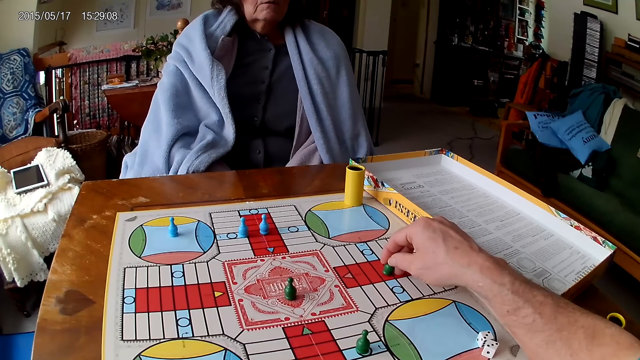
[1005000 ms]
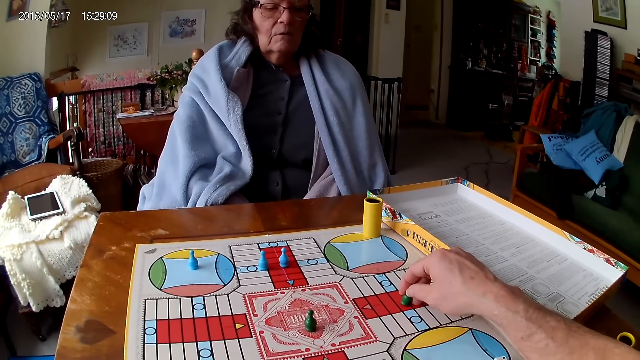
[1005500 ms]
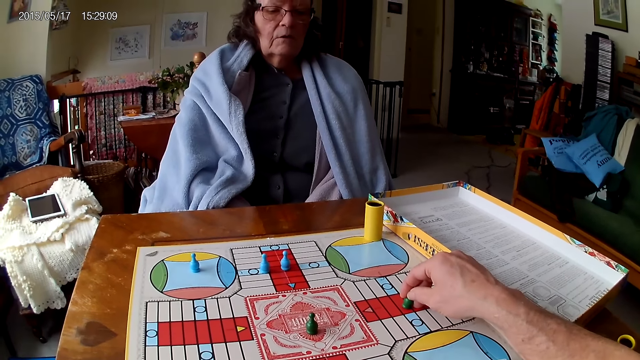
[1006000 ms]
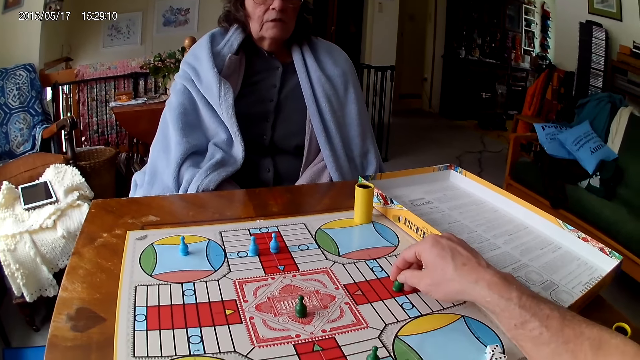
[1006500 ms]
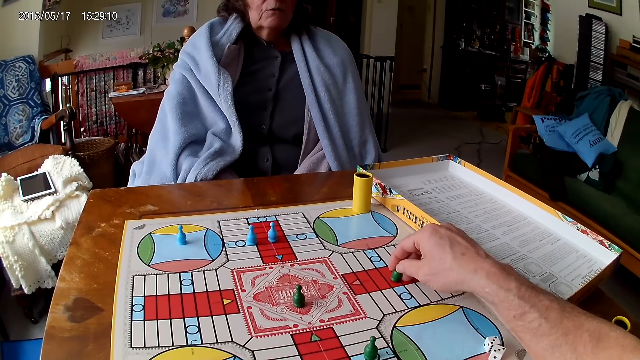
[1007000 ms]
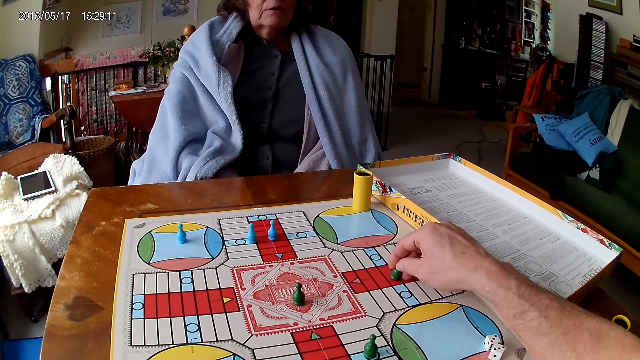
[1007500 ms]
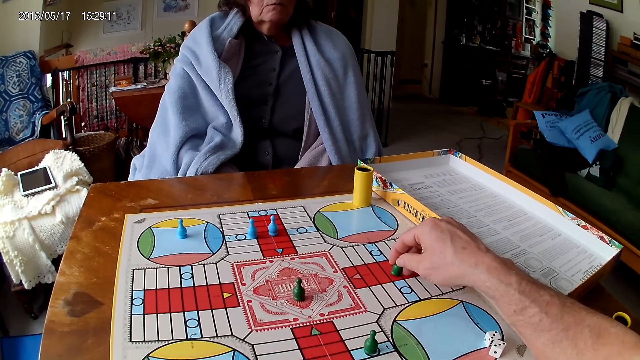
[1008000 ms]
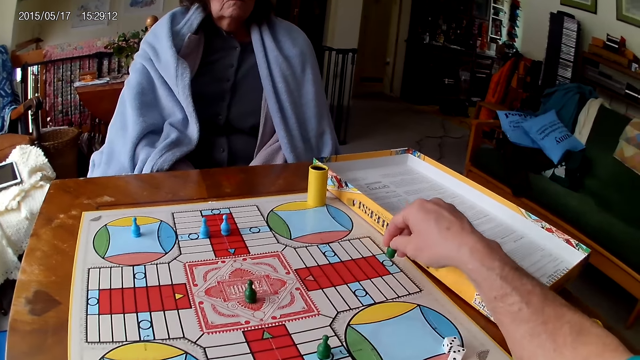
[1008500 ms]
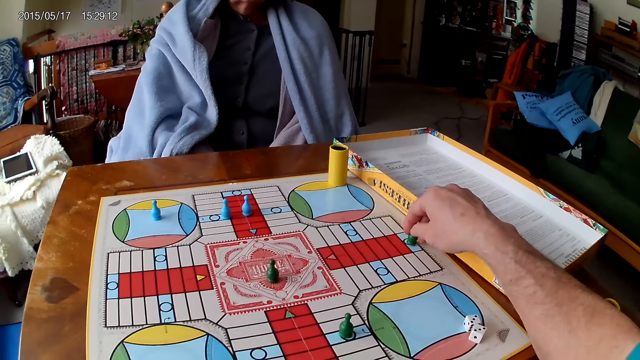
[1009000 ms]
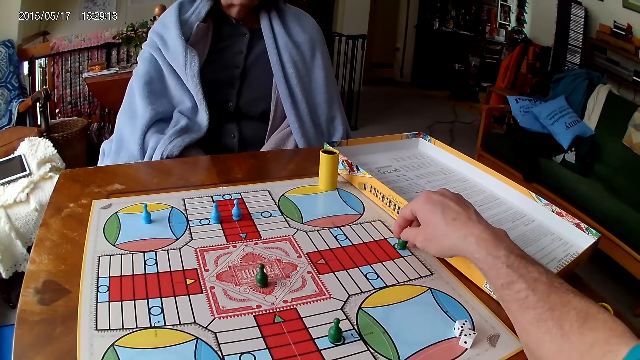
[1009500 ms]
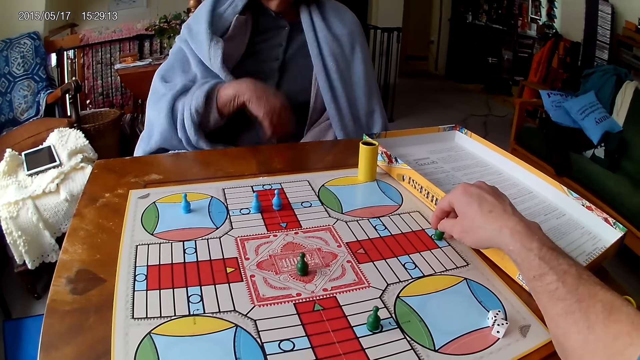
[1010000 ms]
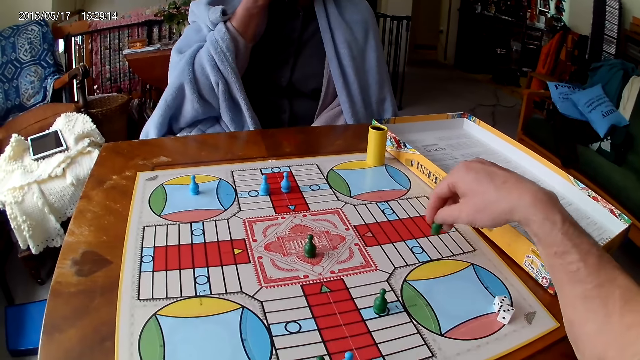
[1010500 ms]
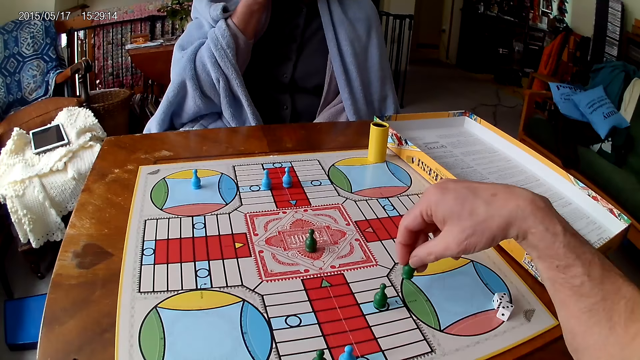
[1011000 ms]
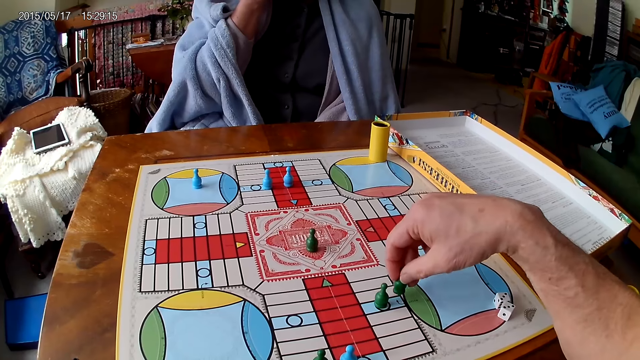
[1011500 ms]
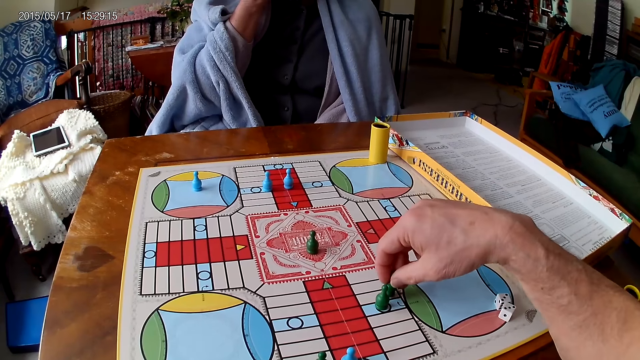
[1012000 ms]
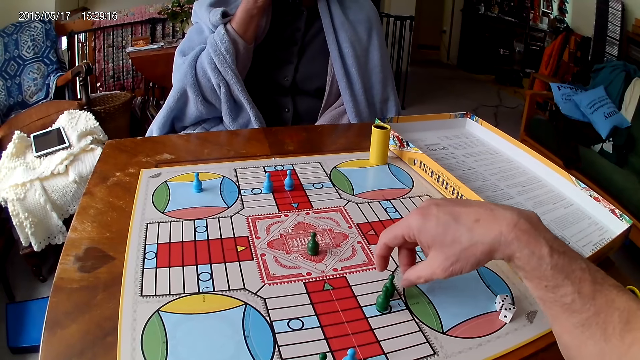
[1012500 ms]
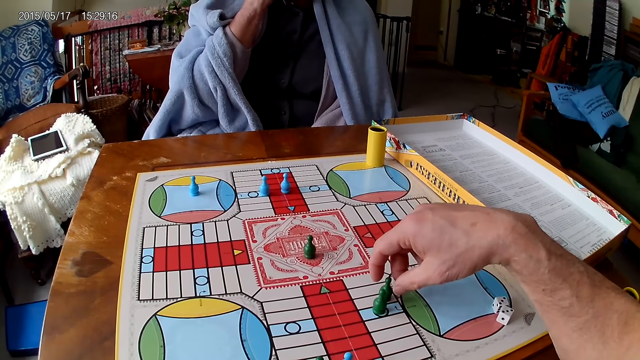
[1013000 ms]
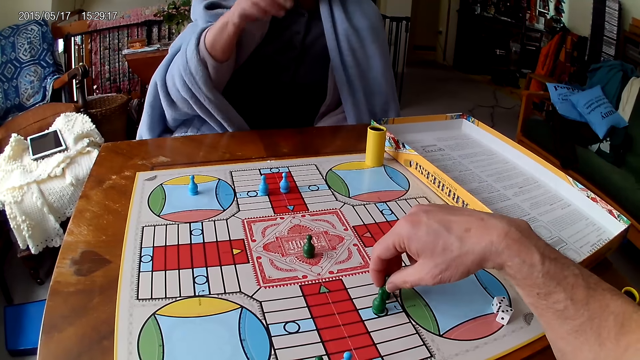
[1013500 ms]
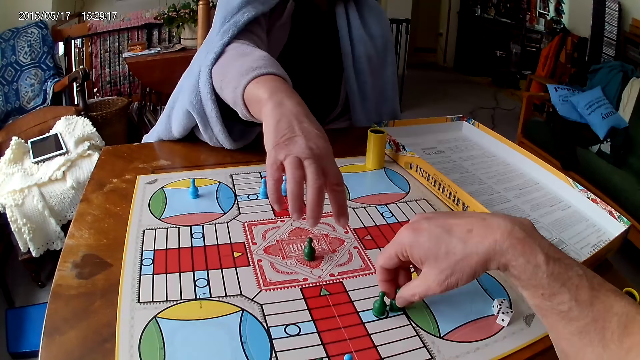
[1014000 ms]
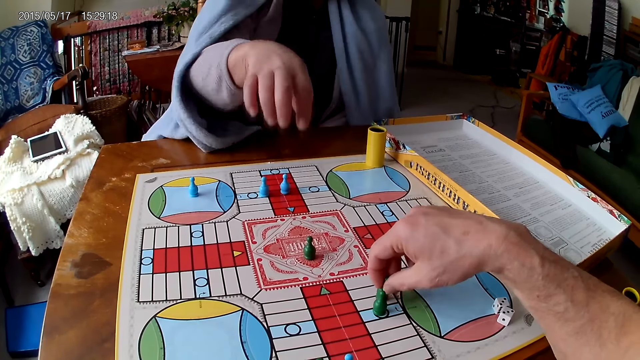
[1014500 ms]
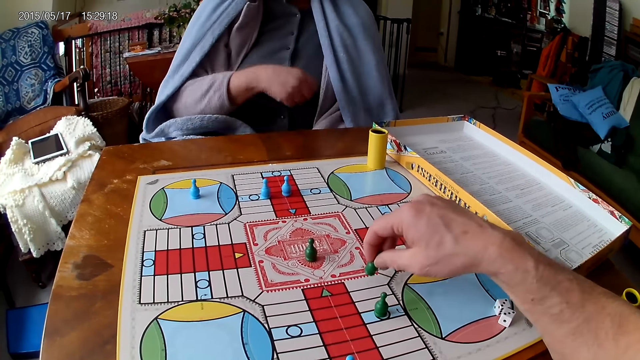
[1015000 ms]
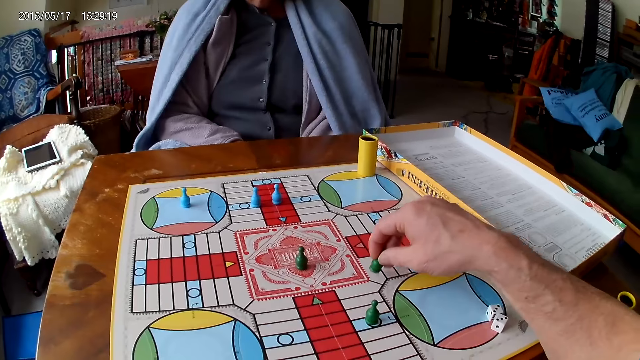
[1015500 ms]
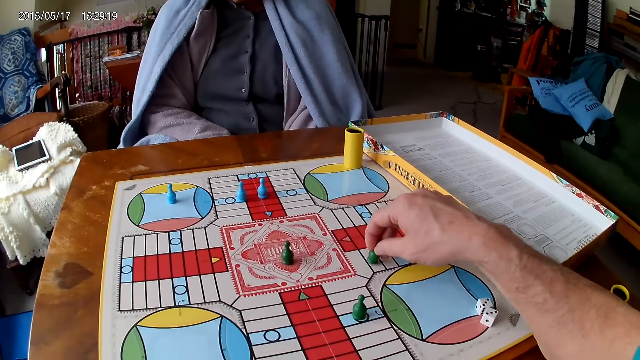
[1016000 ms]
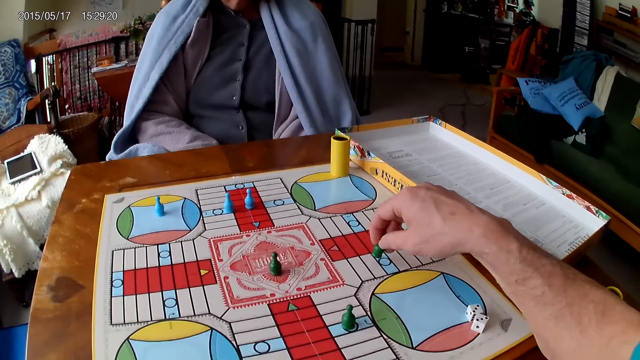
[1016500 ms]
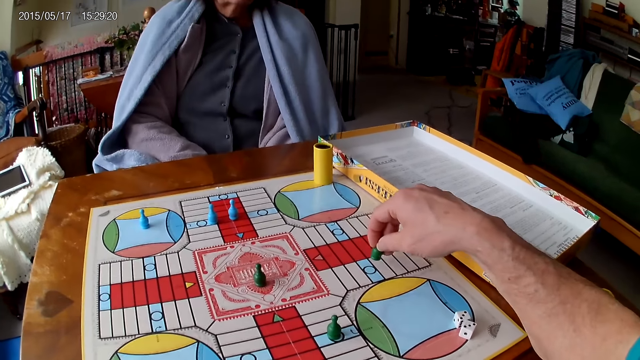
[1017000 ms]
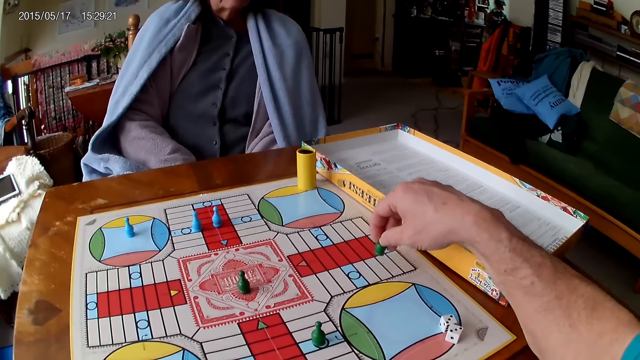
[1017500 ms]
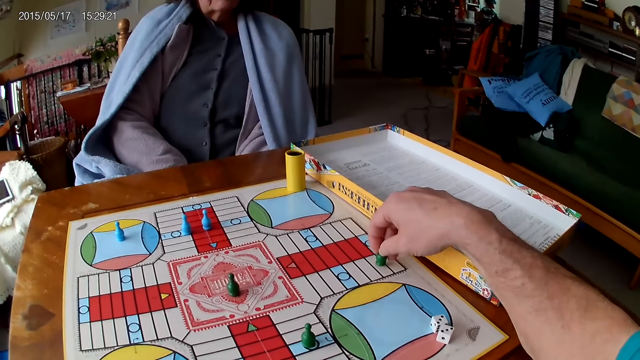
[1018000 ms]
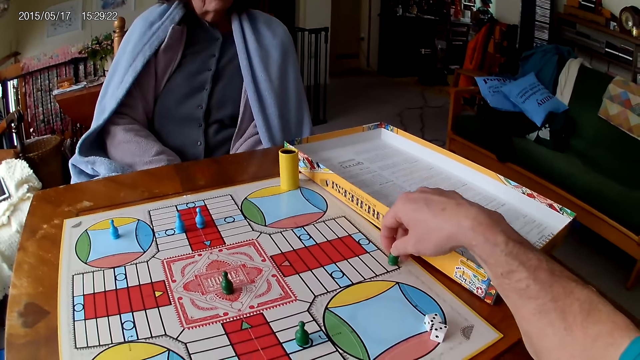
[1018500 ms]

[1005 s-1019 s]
The camera wearer picks the dice. A woman moves the hand. The camera wearer moves the dice.

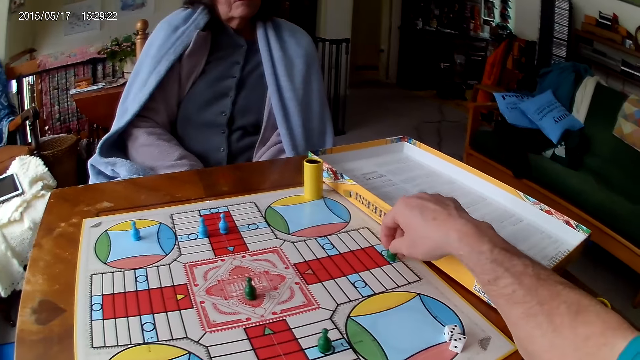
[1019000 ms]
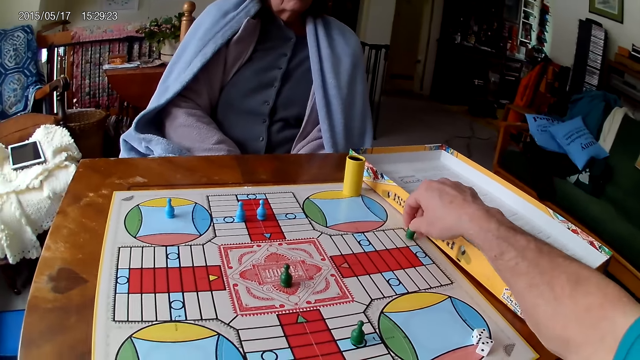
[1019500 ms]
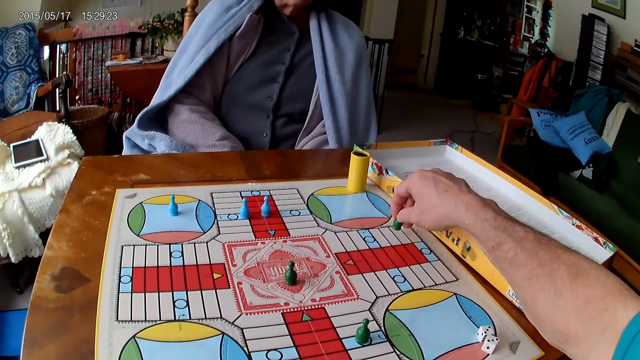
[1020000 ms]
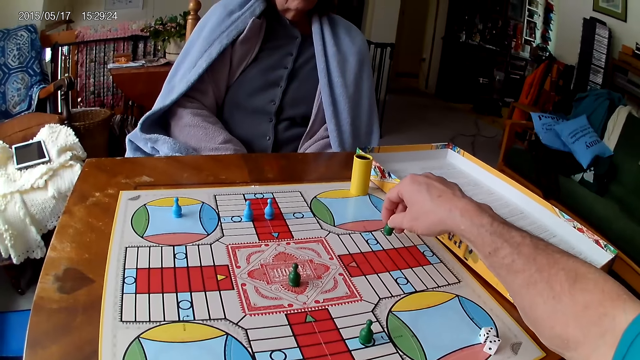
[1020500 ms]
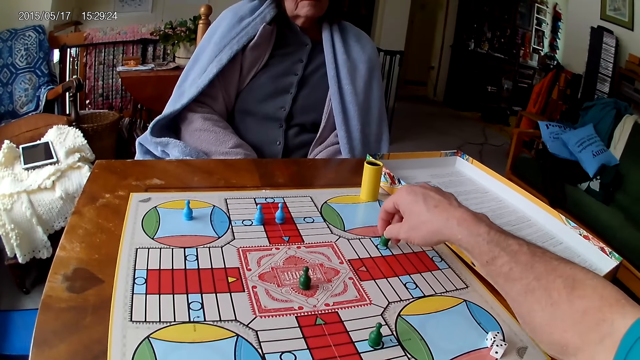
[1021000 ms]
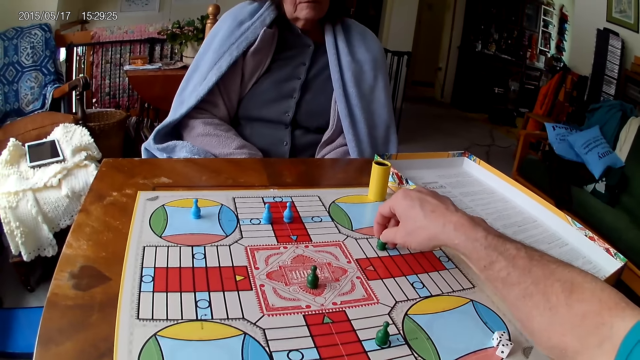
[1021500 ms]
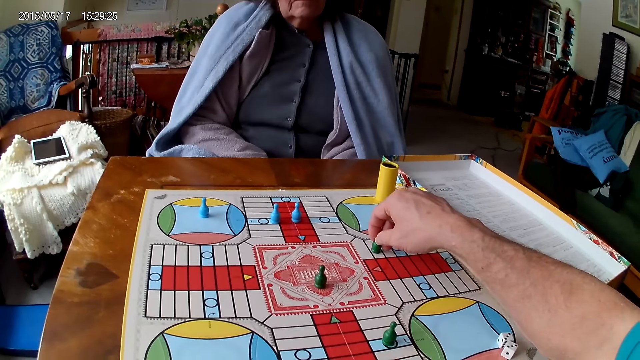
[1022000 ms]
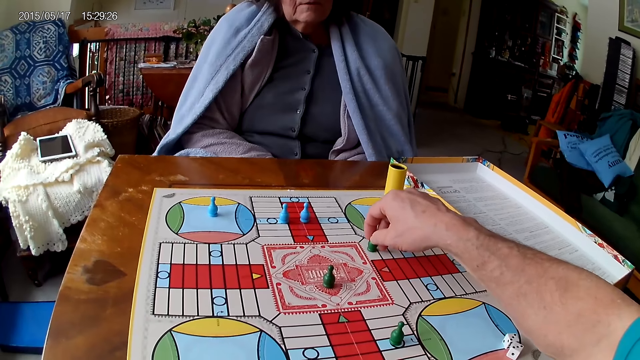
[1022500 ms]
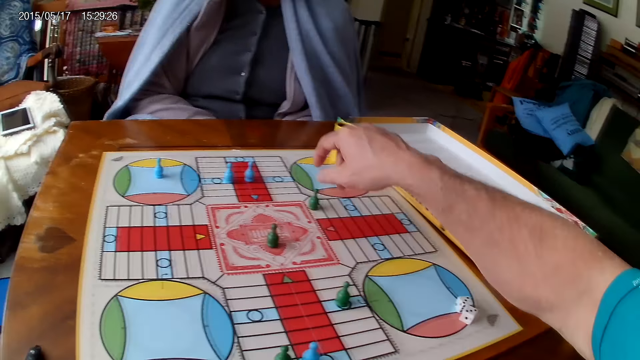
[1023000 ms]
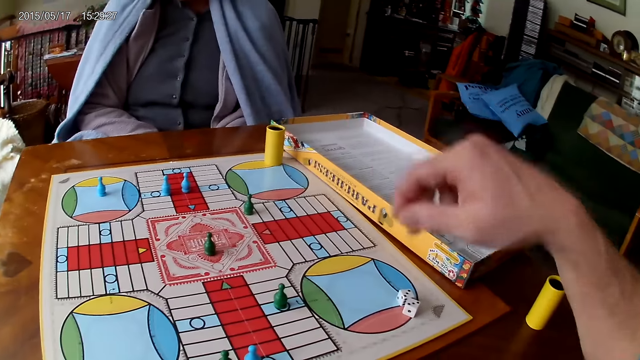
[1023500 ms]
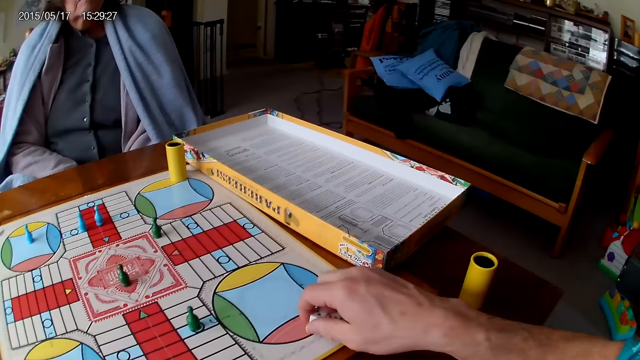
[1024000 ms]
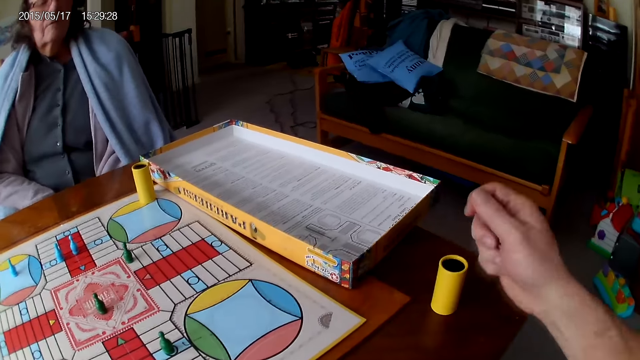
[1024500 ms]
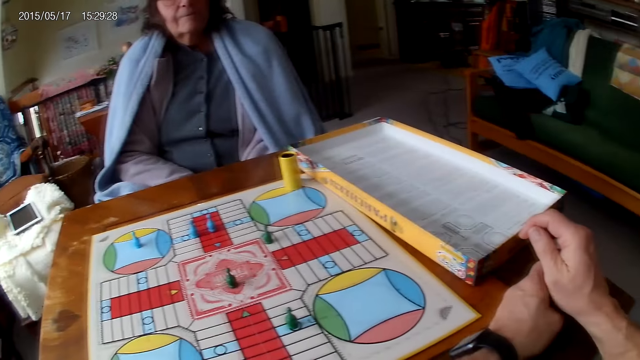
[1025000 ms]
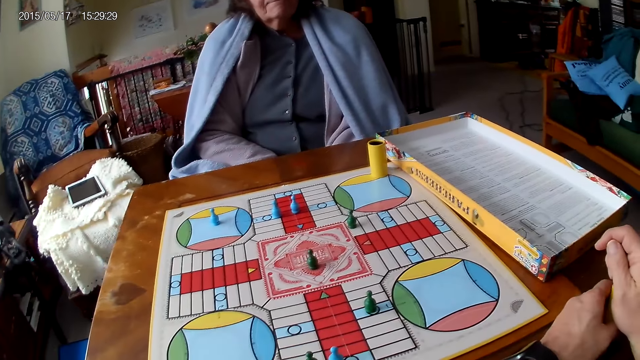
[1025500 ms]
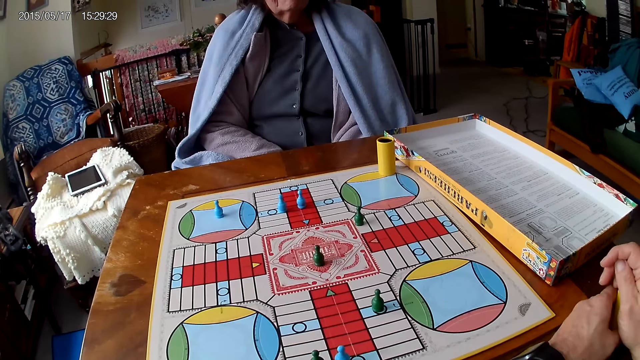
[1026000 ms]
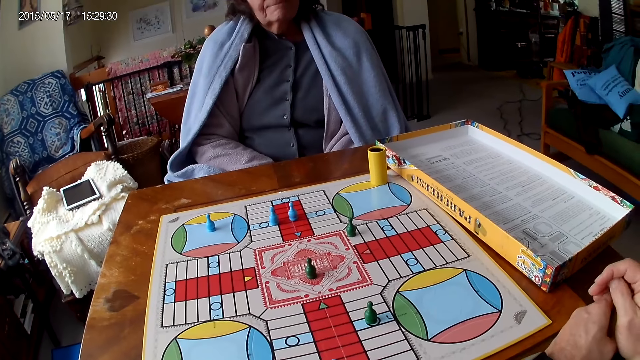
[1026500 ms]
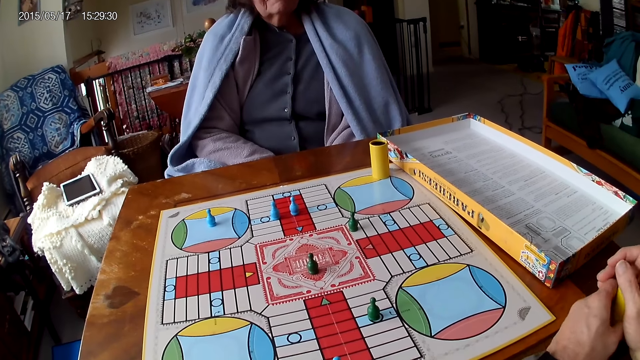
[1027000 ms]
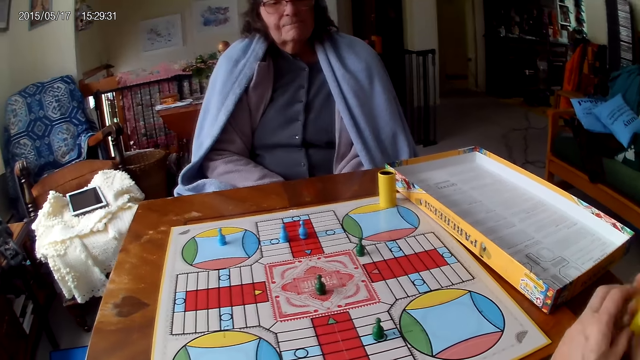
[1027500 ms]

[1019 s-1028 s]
The camera wearer picks his dice from the Ludo board with his right hand. He grabs his container from the table with his left hand. He drops the dice into the container.
